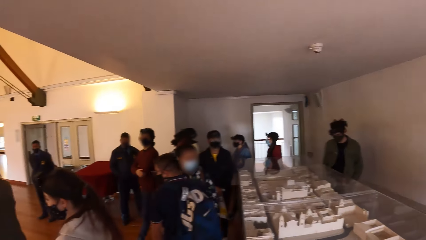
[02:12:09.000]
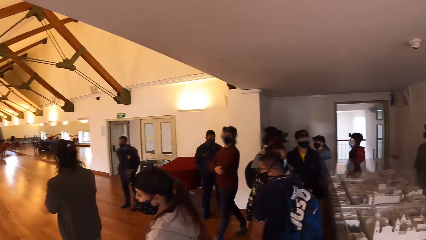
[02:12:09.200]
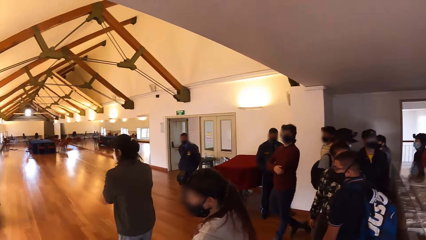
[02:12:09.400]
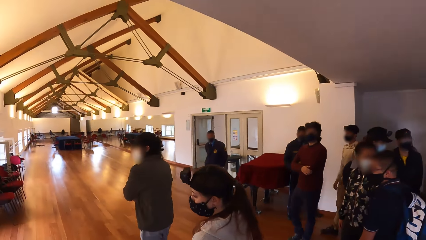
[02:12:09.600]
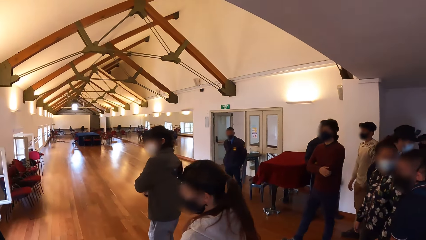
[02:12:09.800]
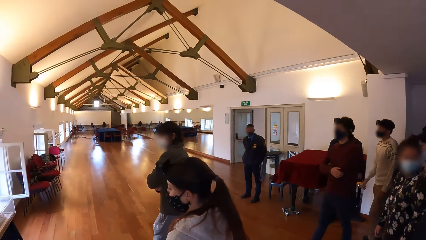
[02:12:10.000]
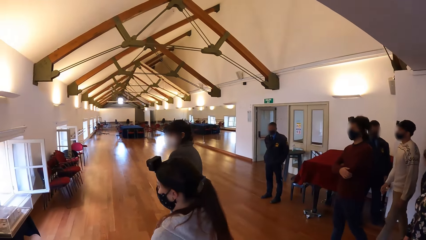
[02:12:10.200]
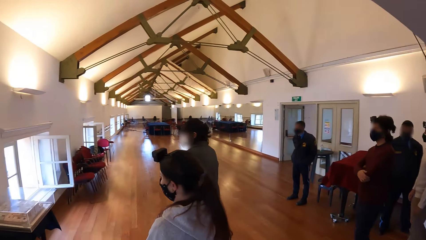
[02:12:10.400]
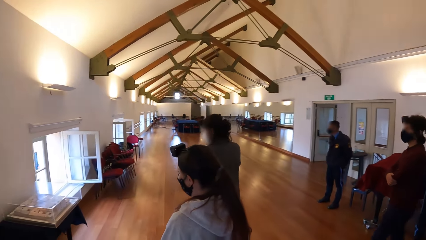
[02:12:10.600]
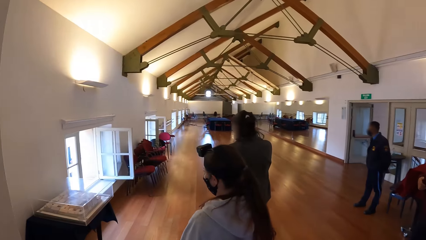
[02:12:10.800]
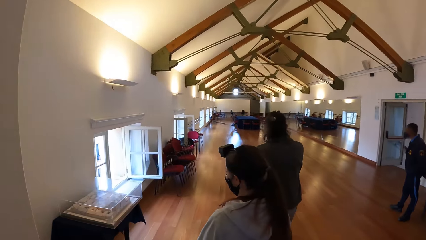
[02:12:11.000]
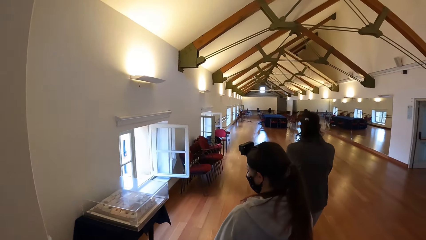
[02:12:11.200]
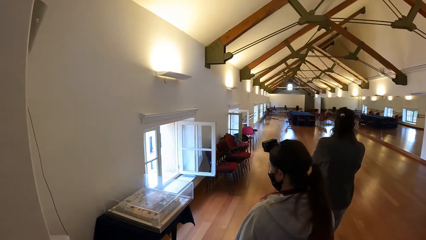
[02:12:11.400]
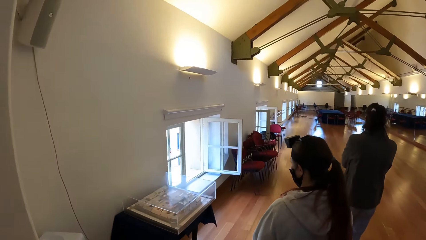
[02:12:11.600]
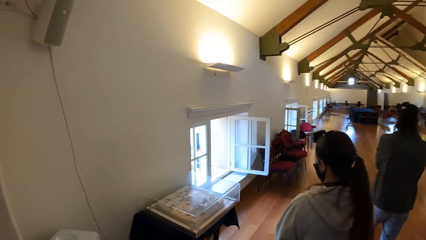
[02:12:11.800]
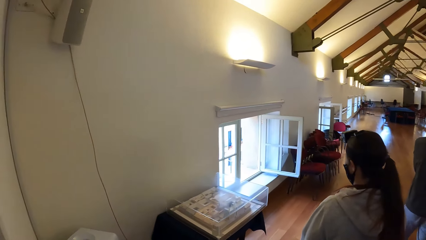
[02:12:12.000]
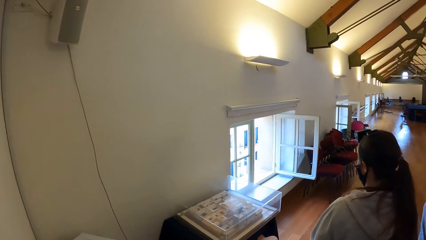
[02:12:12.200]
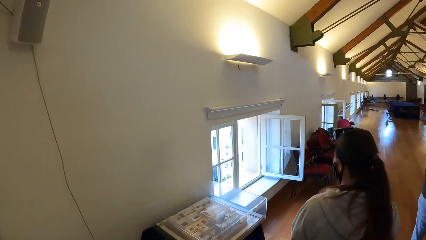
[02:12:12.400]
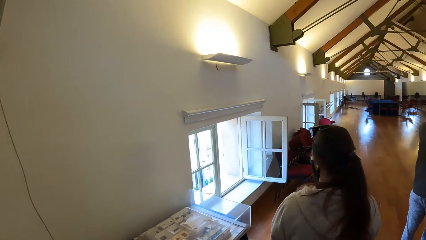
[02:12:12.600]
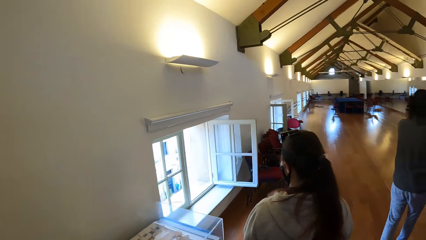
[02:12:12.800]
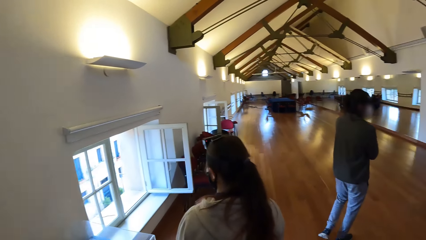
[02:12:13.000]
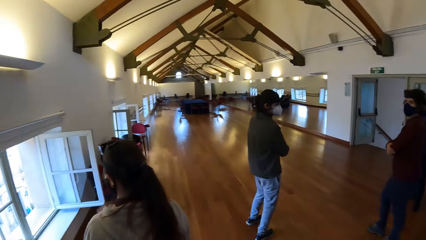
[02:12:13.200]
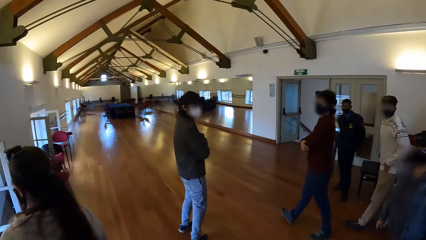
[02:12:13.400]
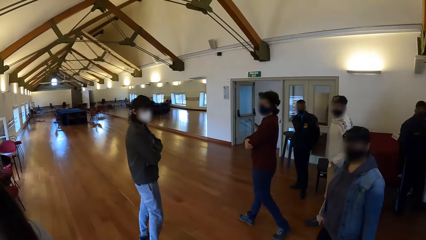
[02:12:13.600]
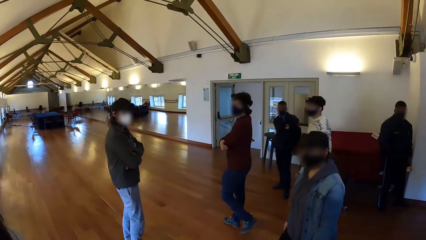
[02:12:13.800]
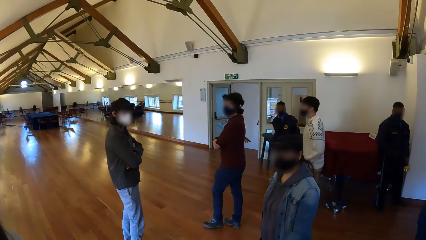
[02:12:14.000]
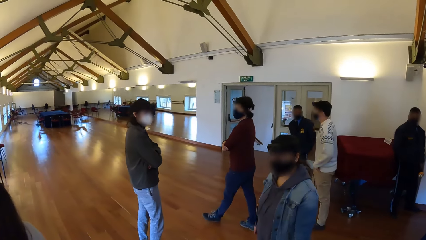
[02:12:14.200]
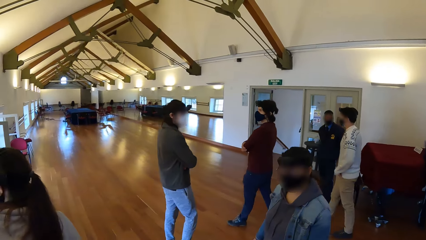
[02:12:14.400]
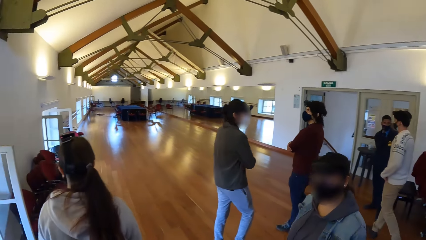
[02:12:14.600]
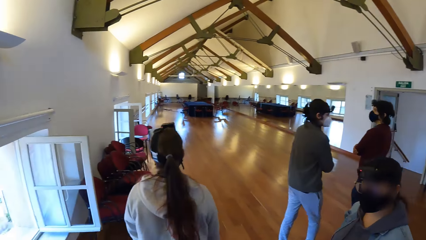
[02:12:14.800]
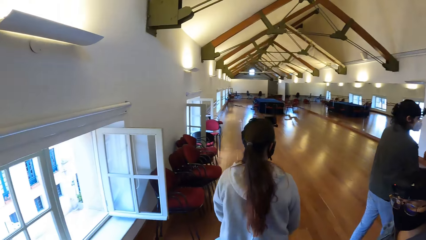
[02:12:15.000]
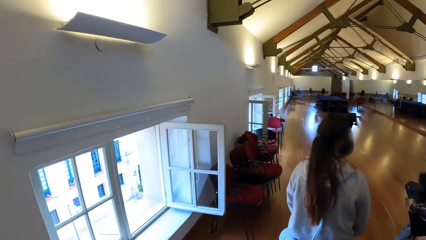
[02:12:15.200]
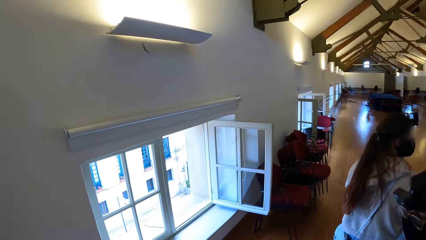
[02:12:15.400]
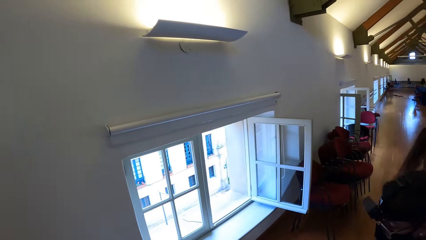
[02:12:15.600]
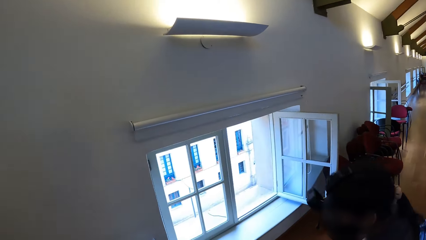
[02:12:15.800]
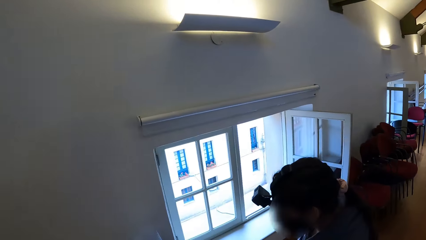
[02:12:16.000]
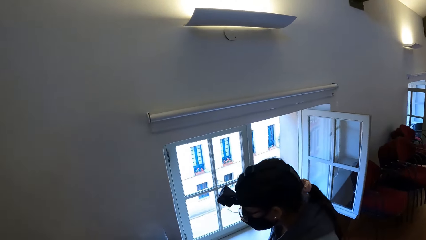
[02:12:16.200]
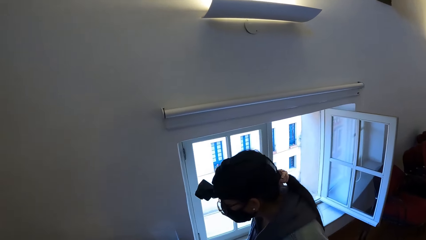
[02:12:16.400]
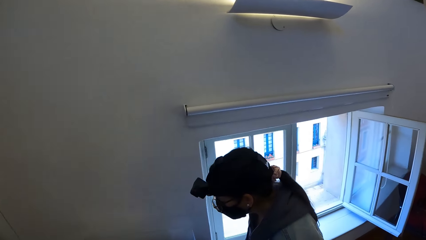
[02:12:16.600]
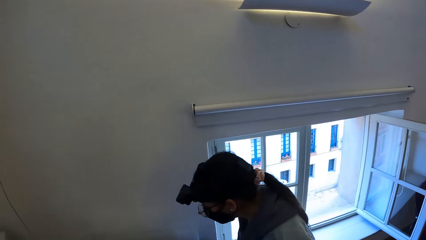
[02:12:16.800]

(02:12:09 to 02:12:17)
The camera wearer walks around.

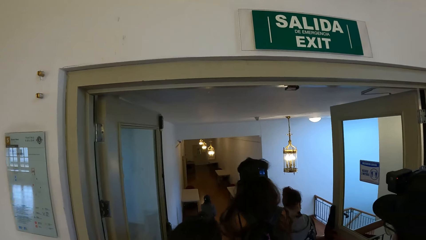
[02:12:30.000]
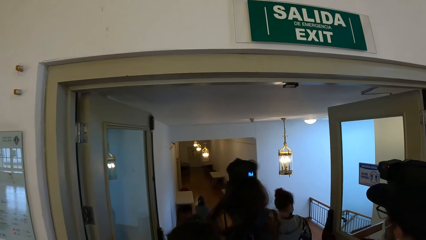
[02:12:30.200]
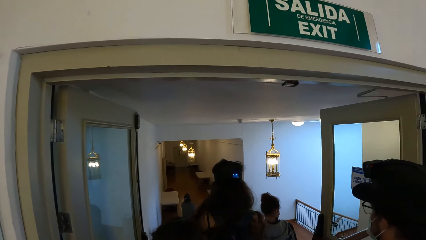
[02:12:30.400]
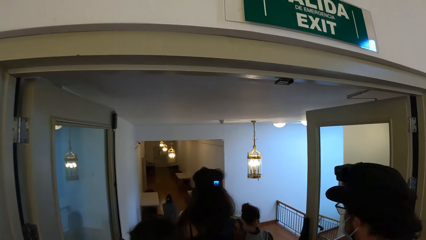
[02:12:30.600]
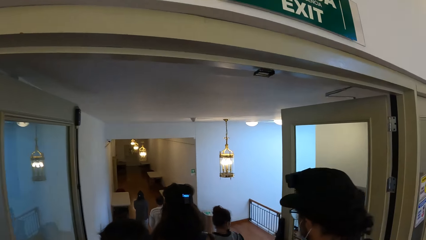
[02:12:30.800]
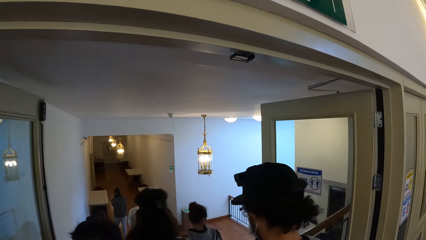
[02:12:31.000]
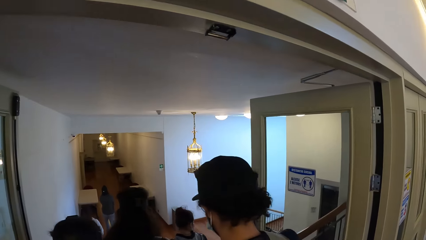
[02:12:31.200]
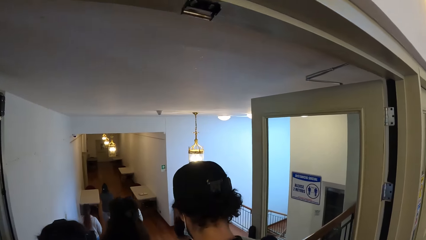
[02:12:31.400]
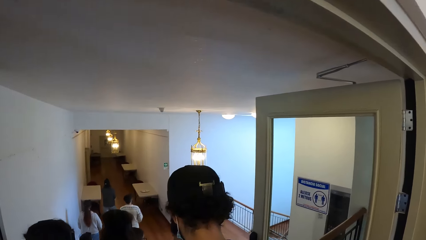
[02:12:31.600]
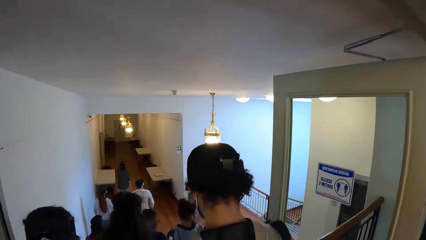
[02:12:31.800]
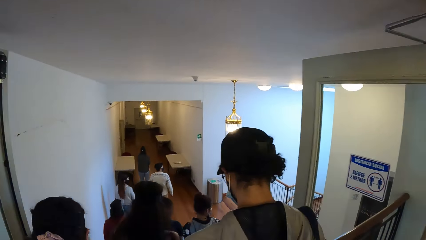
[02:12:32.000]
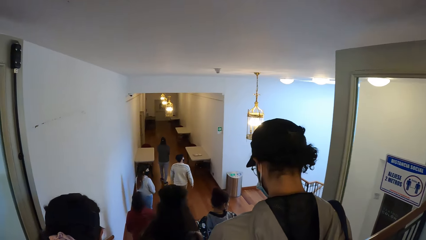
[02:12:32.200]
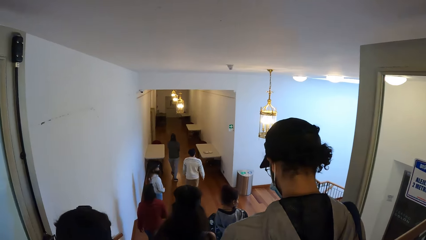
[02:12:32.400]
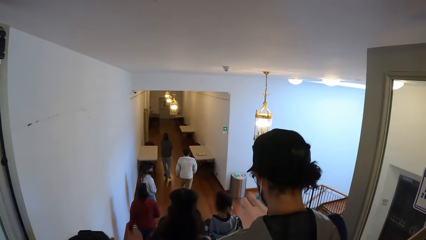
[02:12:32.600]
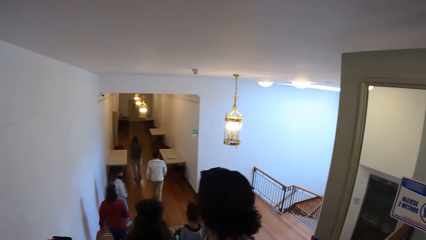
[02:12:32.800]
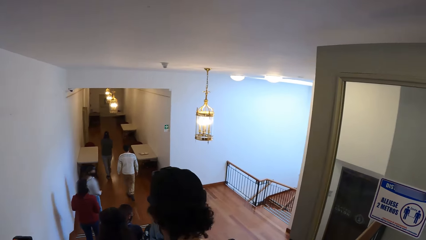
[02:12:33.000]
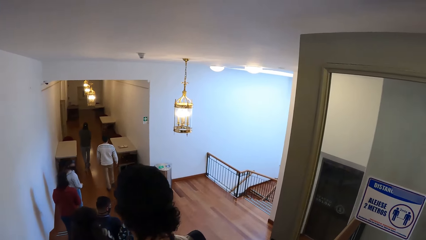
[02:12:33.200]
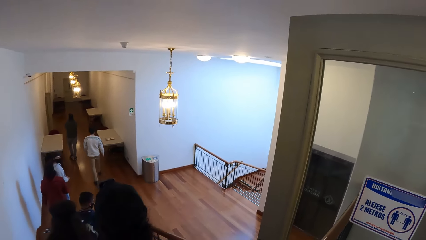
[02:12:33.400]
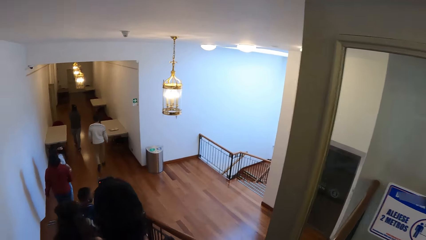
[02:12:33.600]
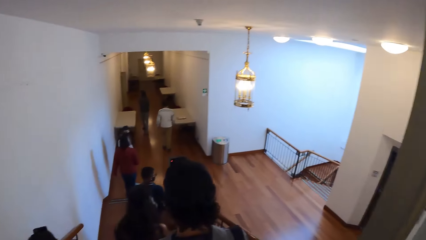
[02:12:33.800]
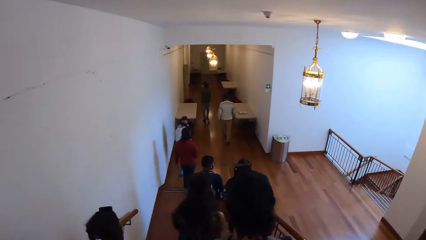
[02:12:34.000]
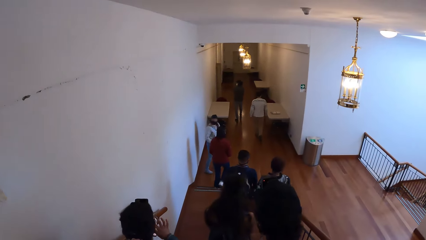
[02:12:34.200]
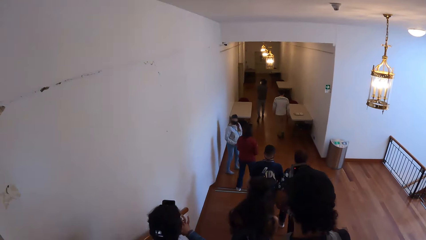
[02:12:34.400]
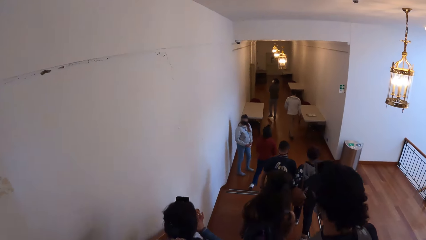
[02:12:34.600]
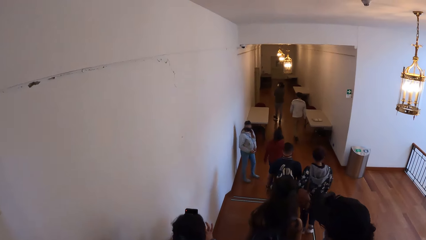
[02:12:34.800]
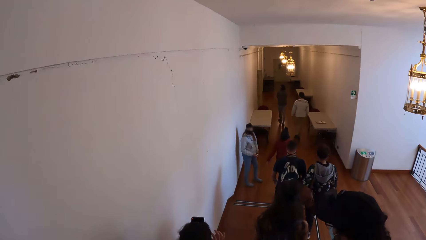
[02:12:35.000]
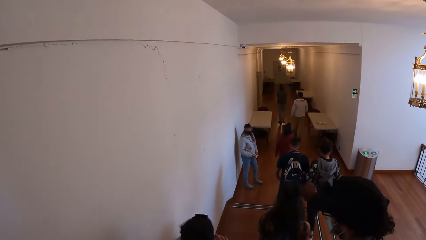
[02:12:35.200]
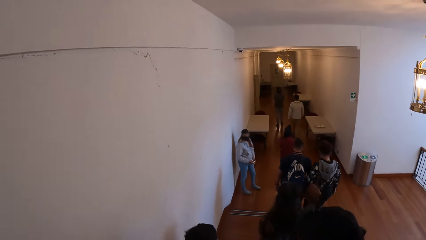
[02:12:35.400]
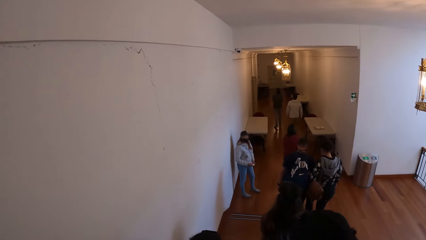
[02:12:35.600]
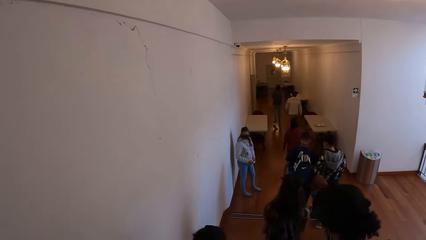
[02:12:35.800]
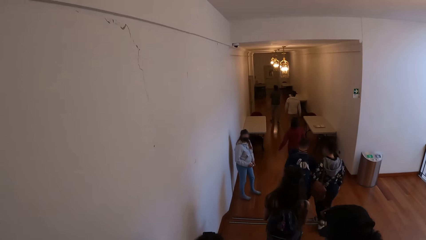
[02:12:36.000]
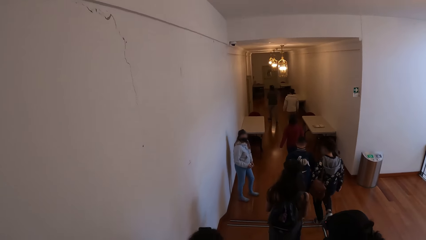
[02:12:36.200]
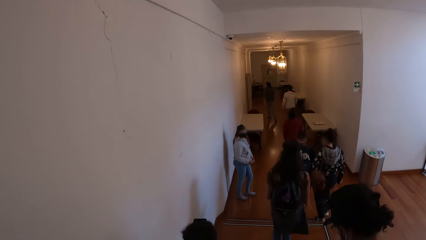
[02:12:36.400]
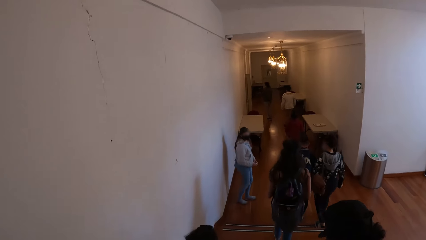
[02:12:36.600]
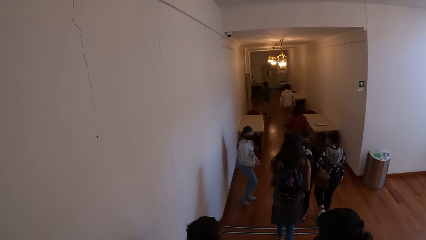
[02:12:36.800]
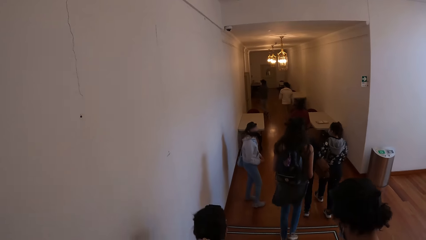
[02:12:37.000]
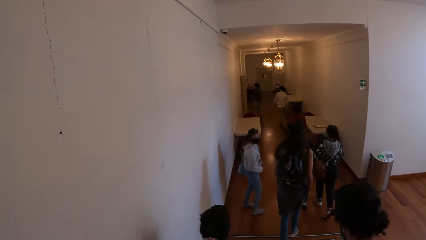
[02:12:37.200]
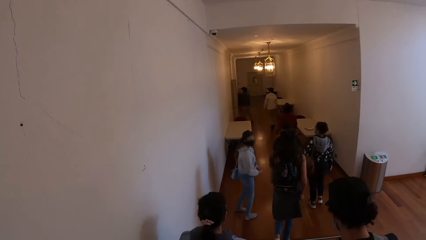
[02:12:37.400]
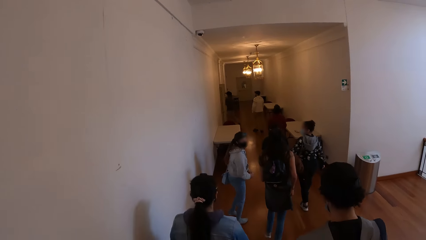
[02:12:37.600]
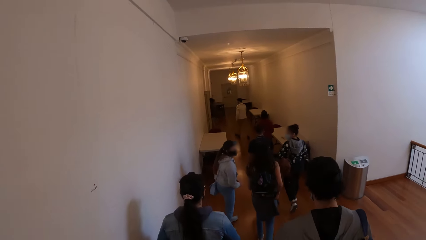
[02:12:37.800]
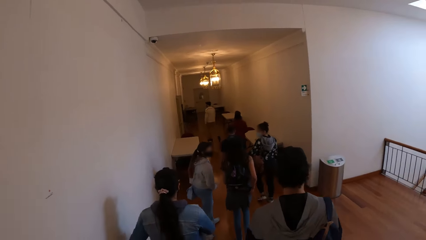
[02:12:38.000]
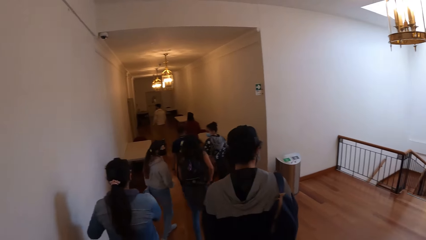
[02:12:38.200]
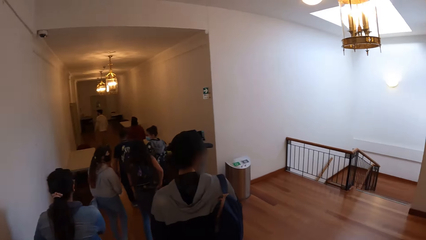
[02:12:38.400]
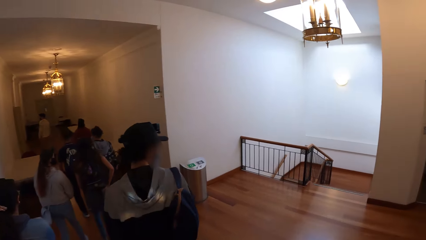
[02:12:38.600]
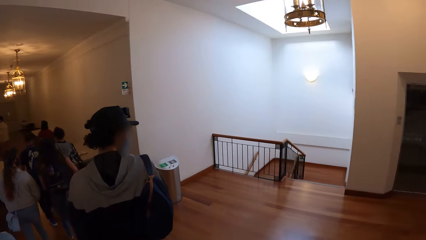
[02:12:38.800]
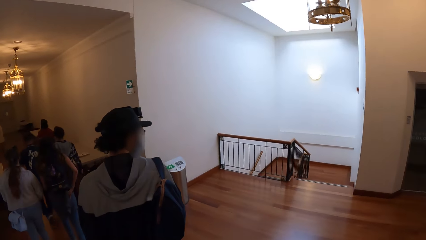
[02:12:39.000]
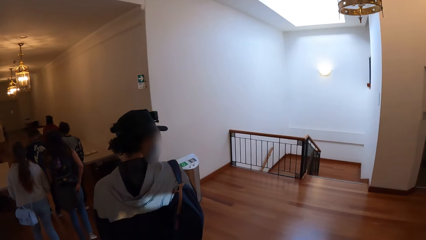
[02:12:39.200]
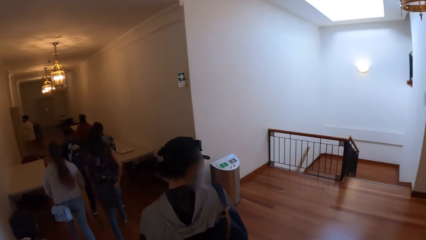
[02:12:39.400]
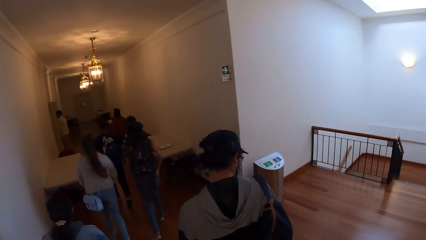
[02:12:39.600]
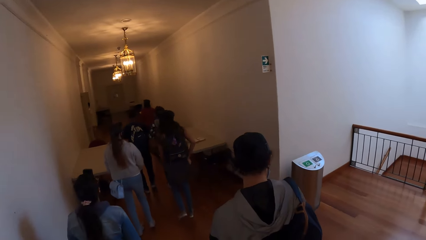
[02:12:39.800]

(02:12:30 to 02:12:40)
The camera wearer walks down the stairs. They walk around.
